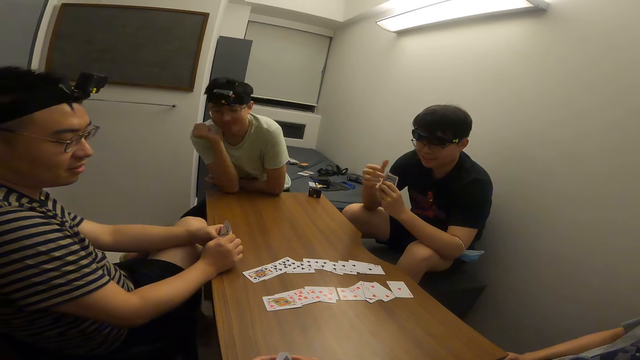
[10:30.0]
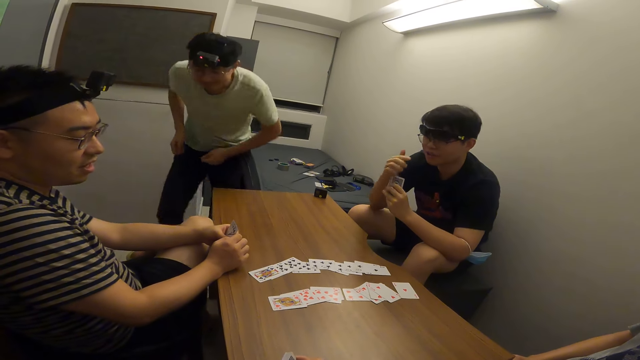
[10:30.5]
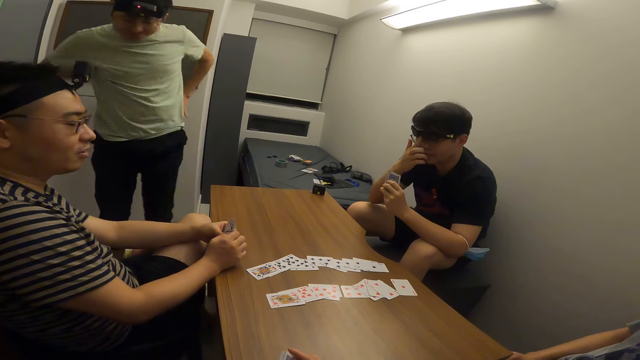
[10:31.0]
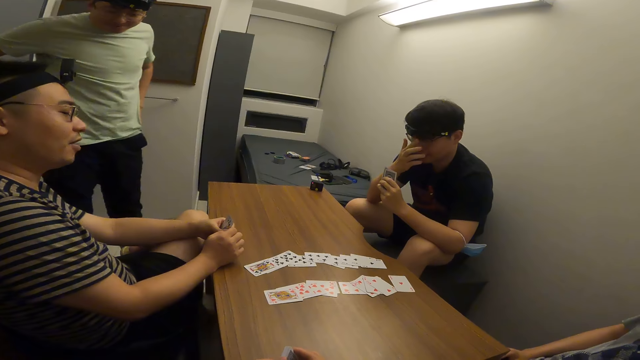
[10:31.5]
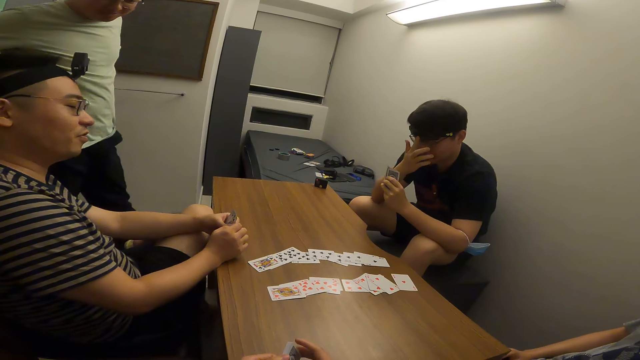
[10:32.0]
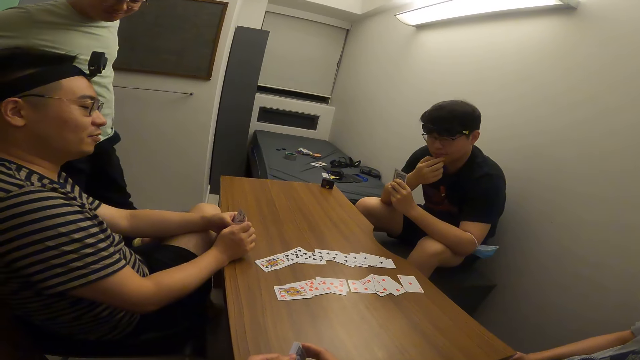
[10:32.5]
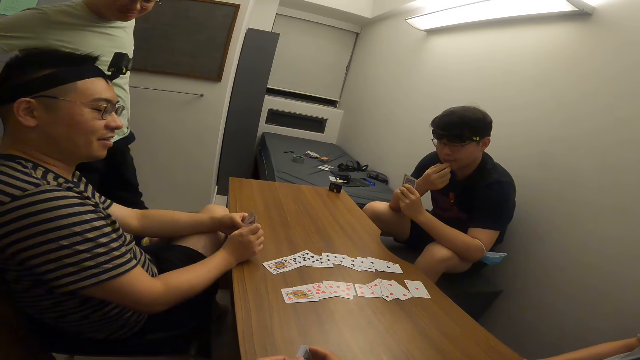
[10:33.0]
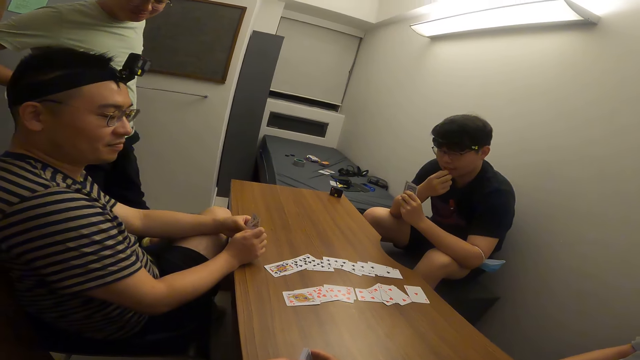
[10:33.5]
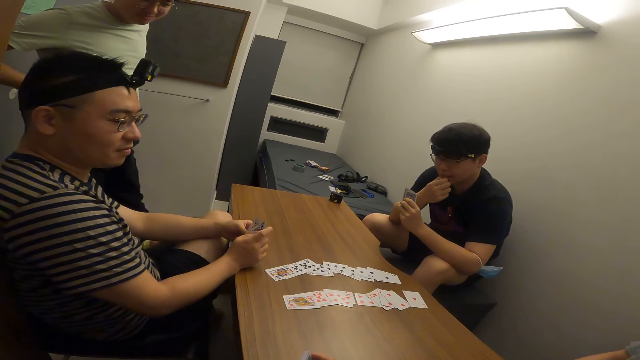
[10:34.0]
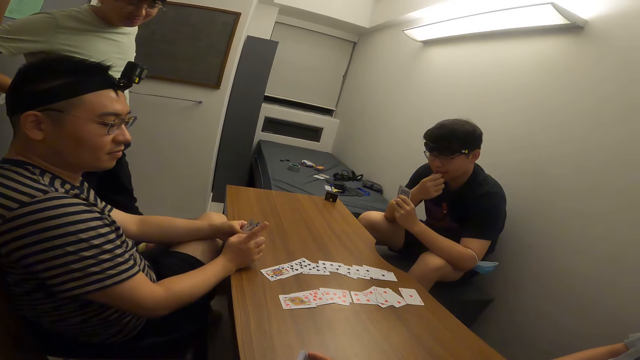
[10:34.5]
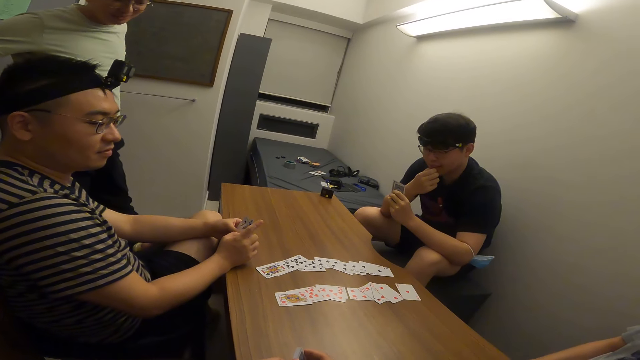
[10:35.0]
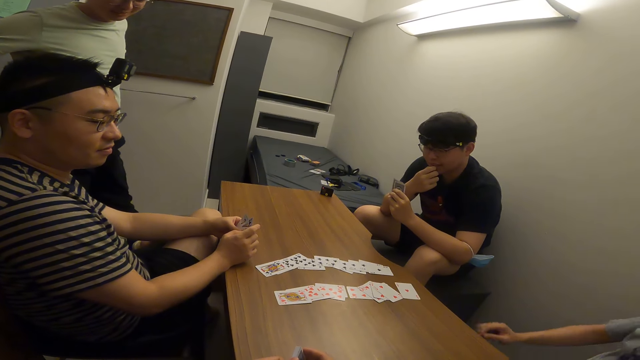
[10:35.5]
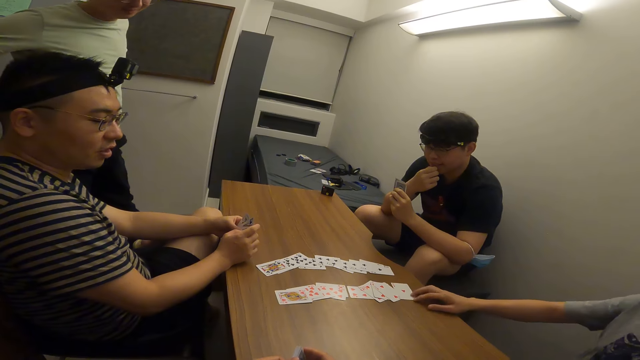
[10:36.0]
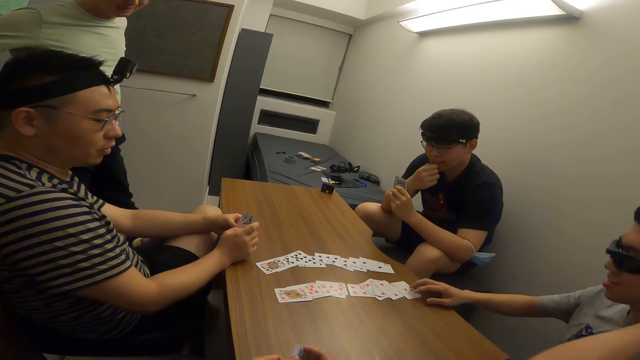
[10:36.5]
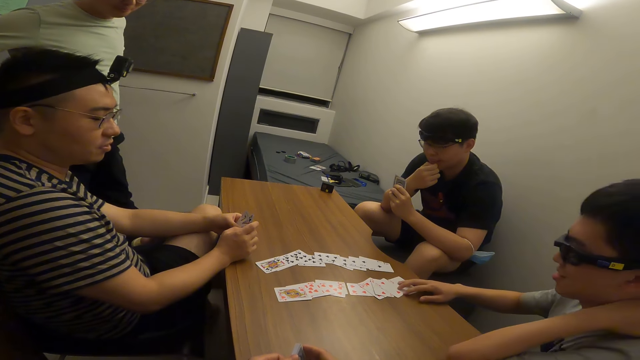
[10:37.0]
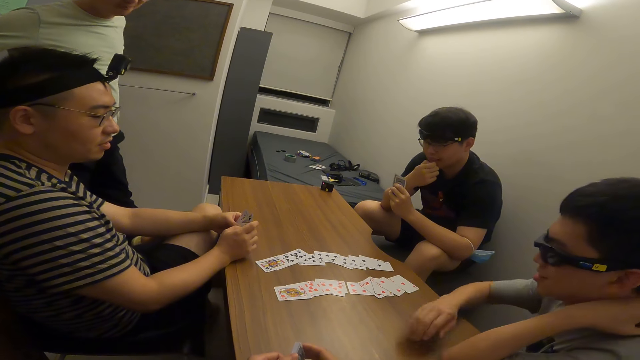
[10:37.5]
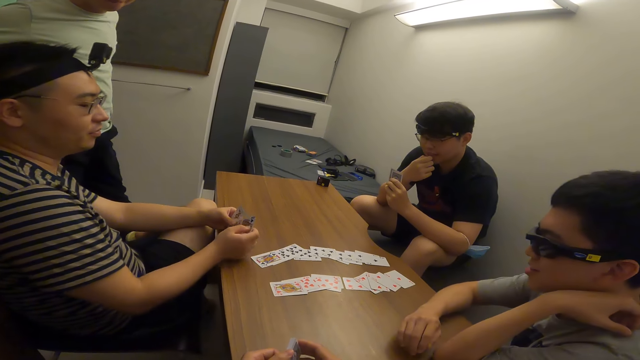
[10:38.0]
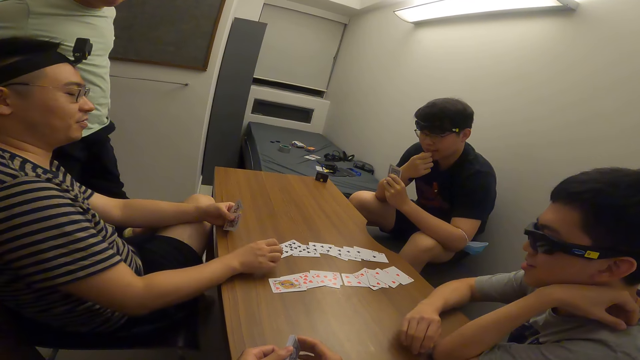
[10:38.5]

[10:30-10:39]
A man stands next to another man's card. A third man holds the card on the table.

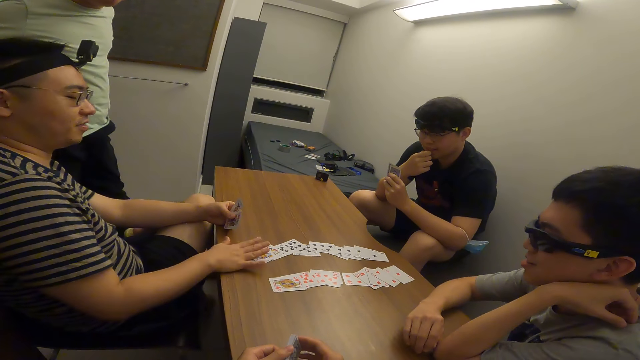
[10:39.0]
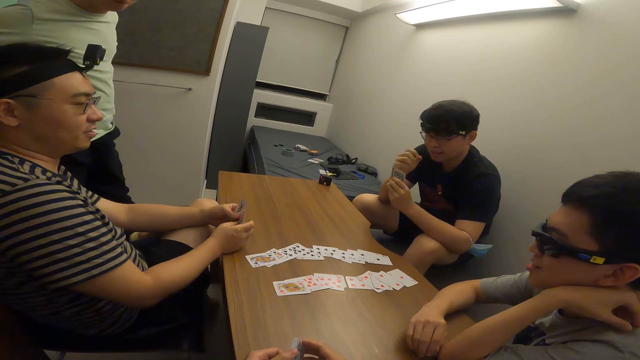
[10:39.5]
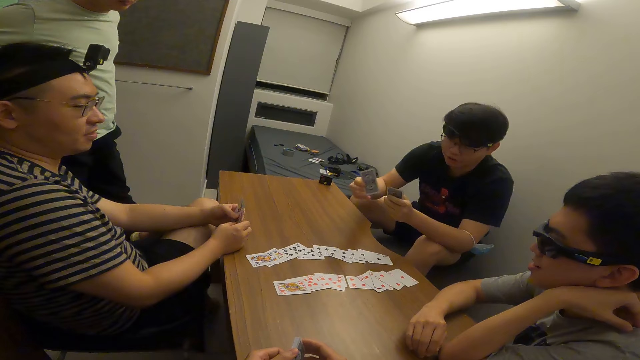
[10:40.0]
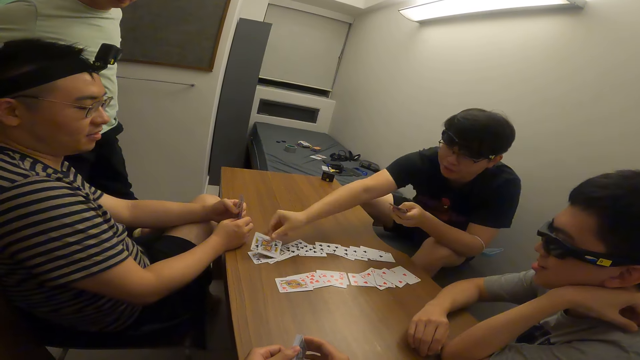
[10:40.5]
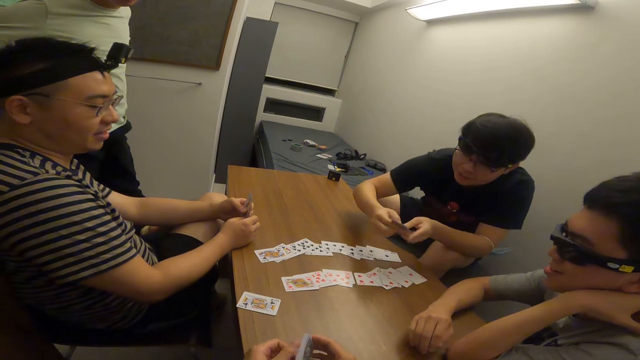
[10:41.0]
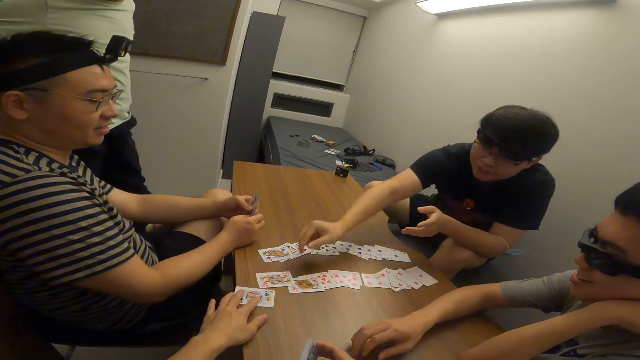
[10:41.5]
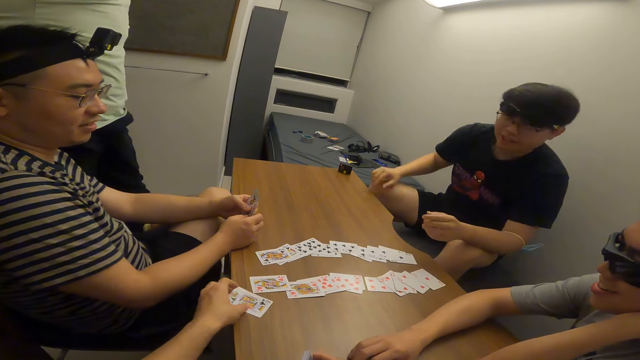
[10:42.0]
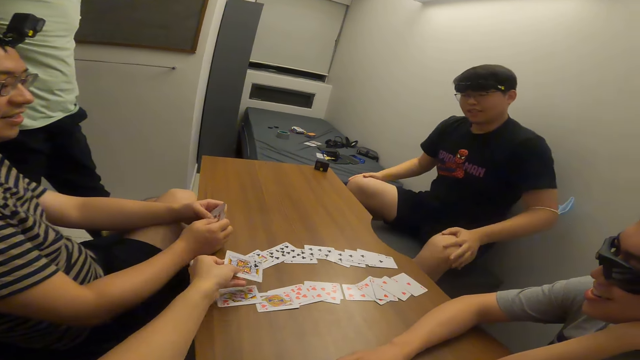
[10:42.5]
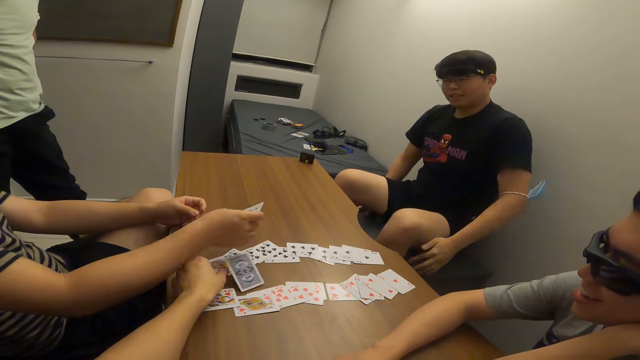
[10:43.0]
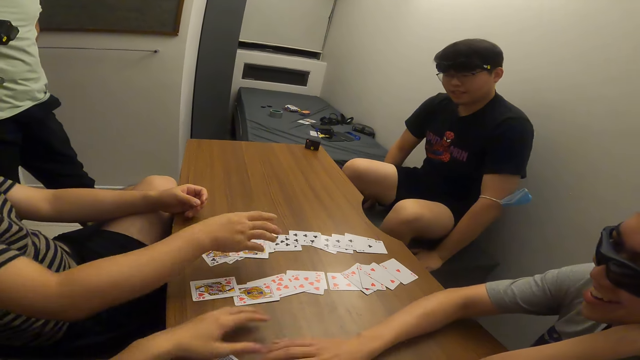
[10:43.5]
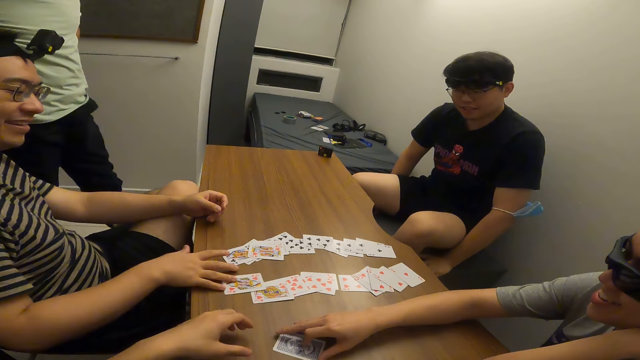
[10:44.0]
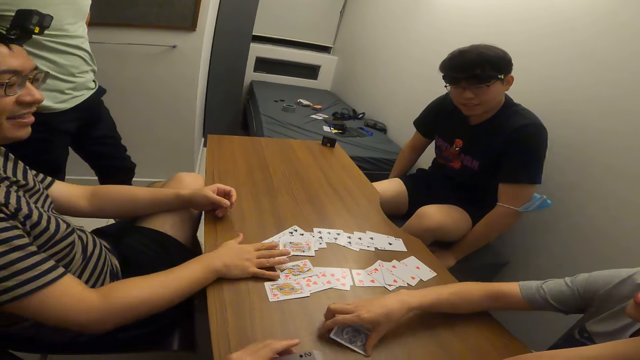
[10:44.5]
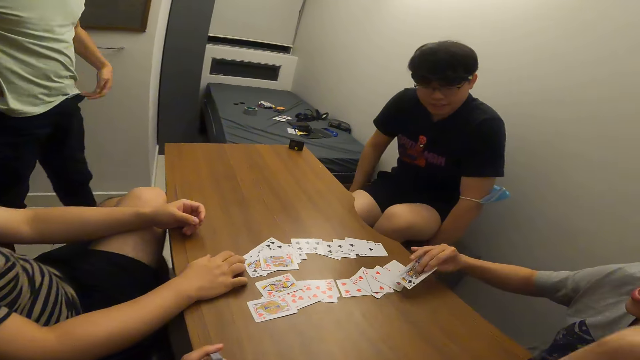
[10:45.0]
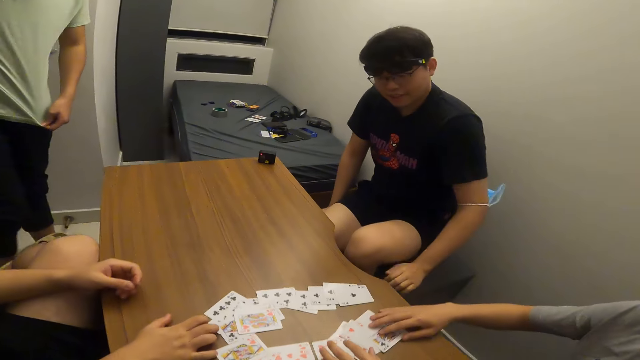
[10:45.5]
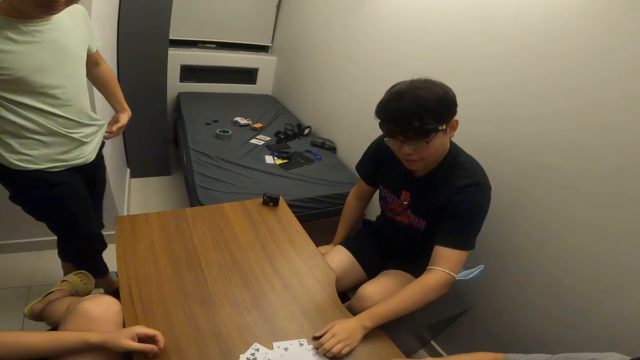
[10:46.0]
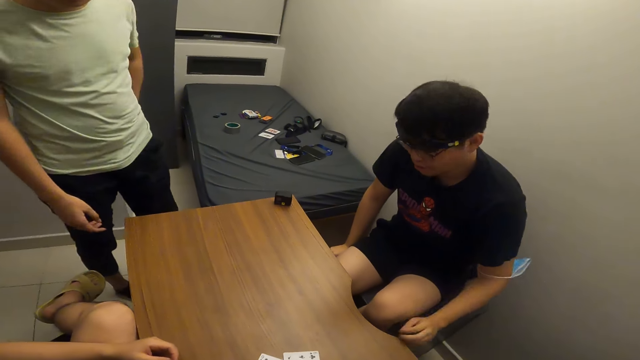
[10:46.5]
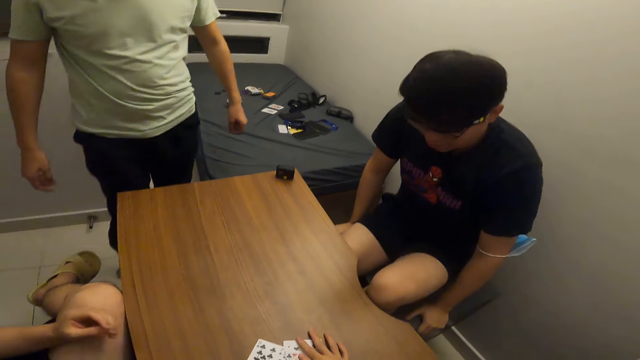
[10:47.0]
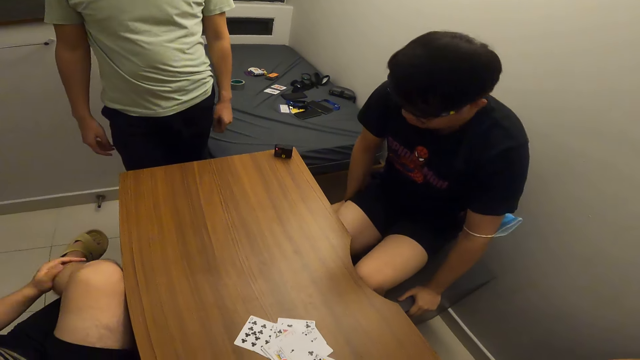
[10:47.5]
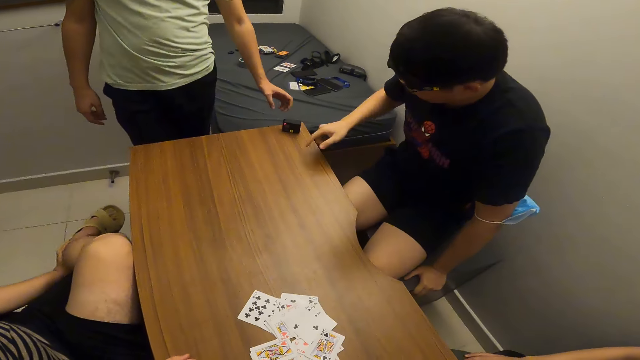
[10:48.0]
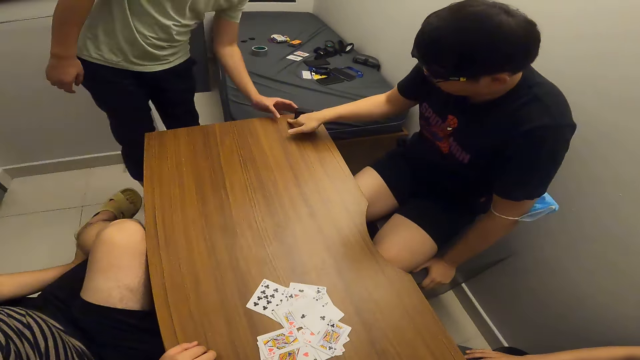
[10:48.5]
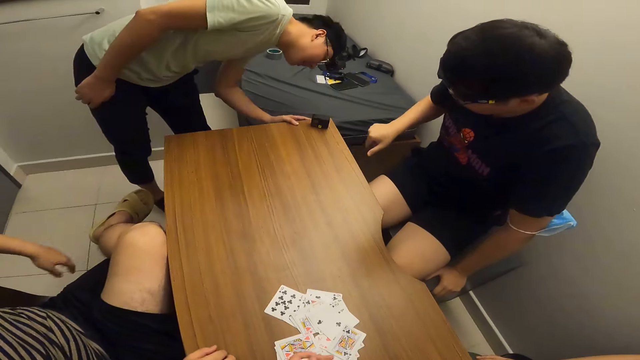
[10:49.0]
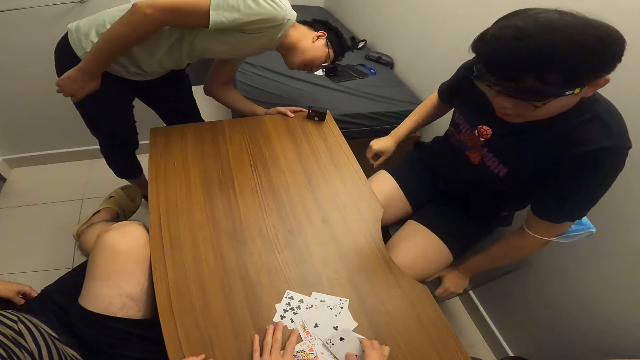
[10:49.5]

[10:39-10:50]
A player places a card on the table with his right hand. Another player places two cards on the table with his right hand. The camera wearer holds the card on the table. They drop the card on the table. The first player places a card on the table with his right hand. A man picks up the card on the table and drops the card on the table. The camera wearer arranges the cards on the table. The man moves the card on the table. The second player drops the card on the table.
